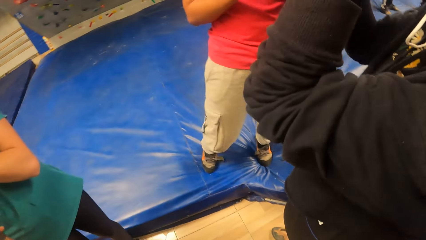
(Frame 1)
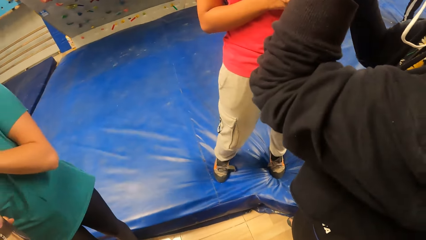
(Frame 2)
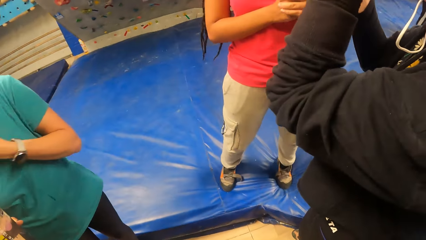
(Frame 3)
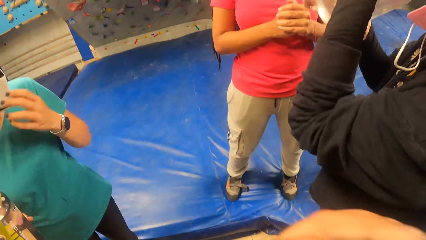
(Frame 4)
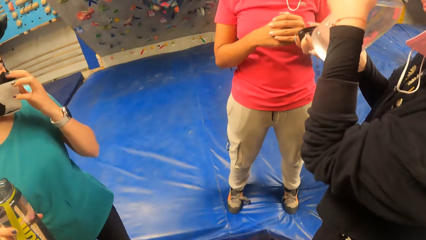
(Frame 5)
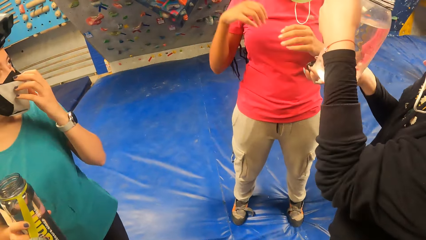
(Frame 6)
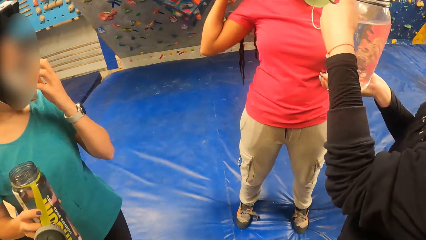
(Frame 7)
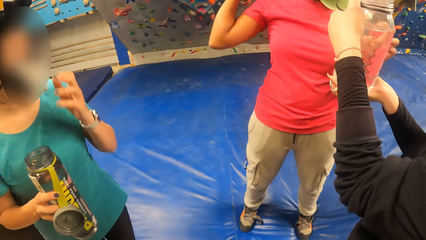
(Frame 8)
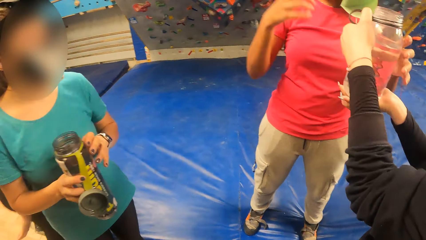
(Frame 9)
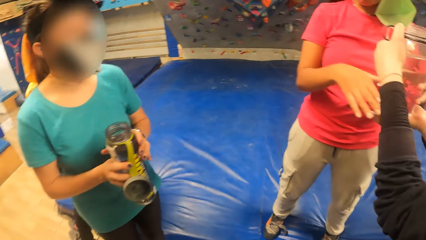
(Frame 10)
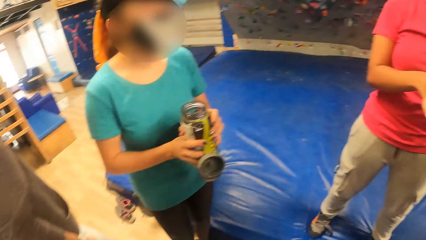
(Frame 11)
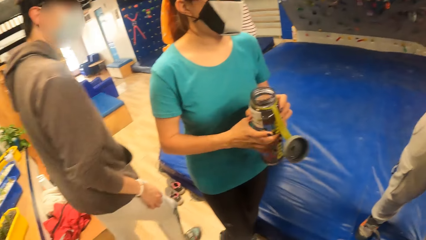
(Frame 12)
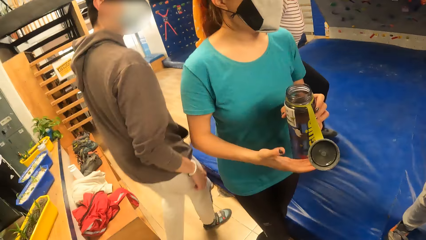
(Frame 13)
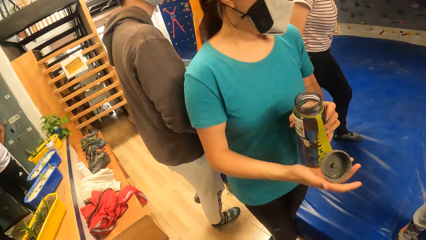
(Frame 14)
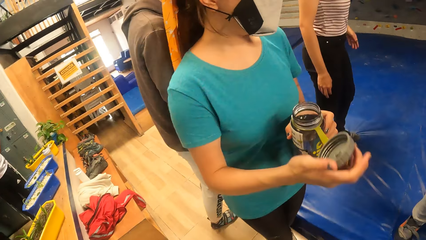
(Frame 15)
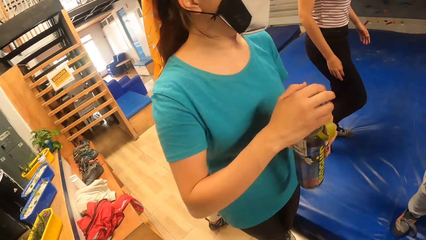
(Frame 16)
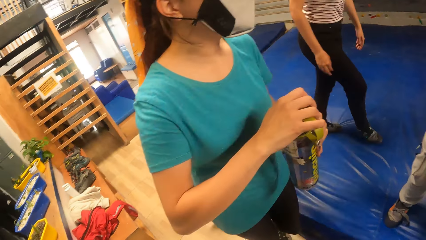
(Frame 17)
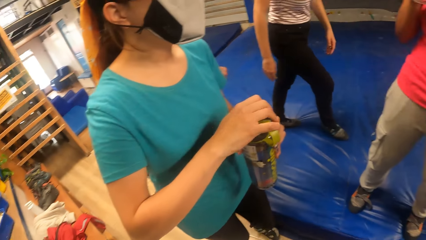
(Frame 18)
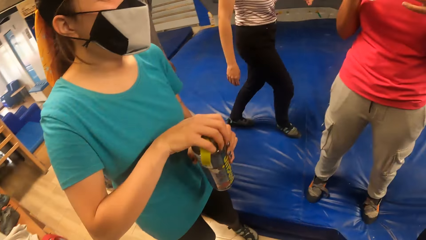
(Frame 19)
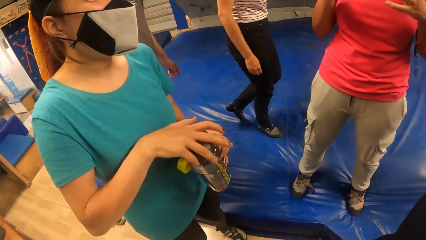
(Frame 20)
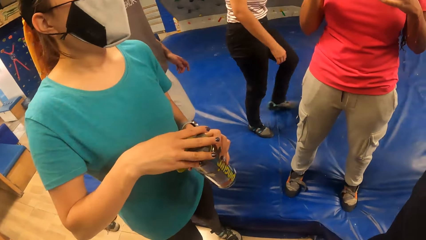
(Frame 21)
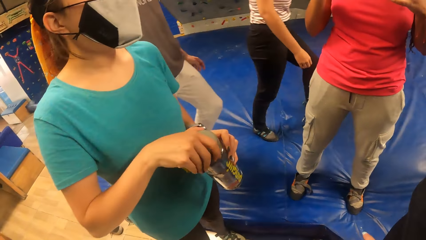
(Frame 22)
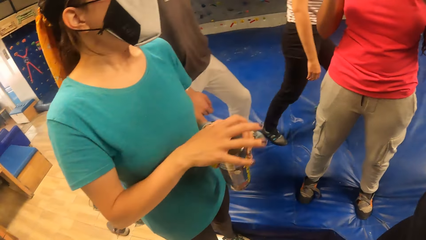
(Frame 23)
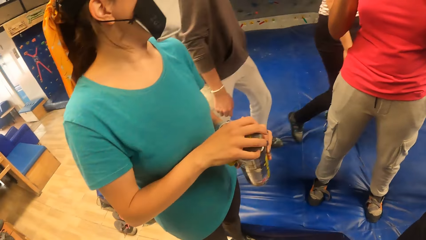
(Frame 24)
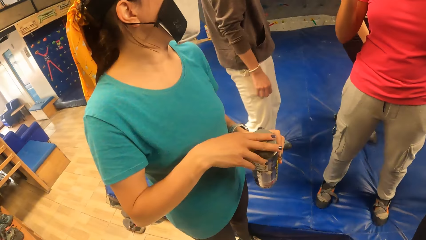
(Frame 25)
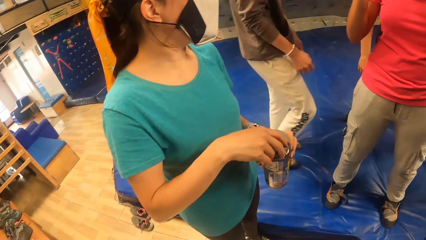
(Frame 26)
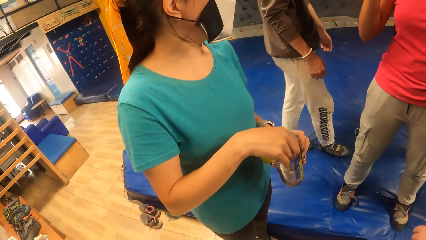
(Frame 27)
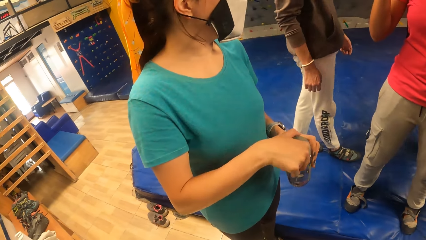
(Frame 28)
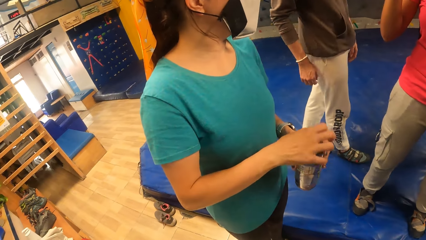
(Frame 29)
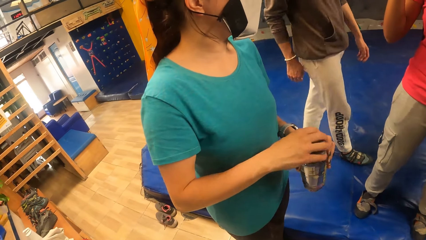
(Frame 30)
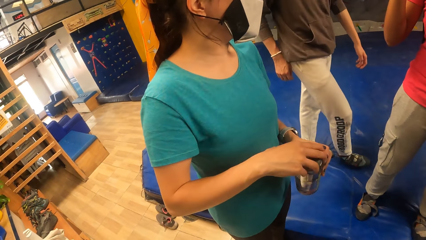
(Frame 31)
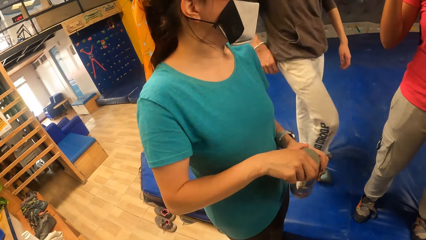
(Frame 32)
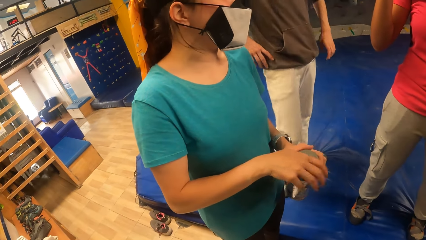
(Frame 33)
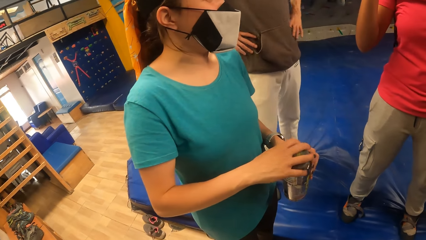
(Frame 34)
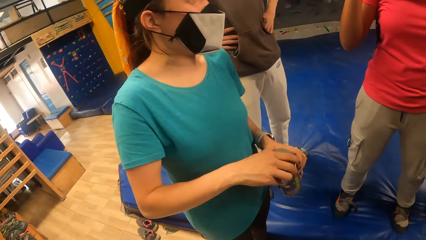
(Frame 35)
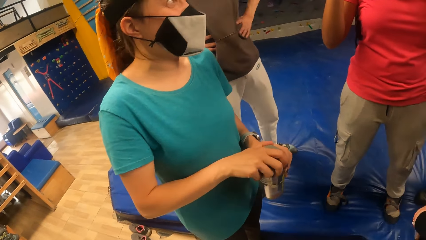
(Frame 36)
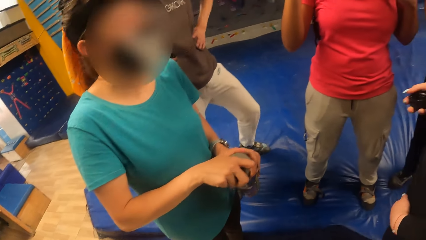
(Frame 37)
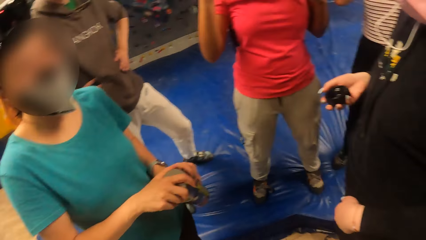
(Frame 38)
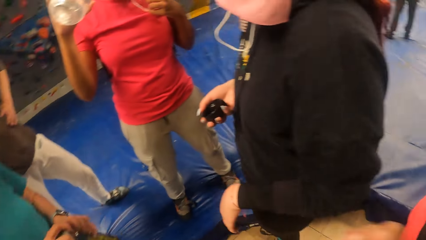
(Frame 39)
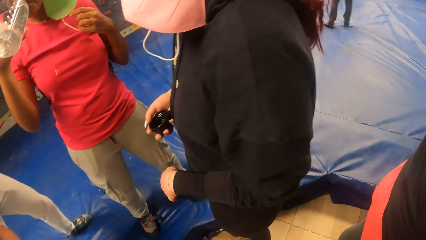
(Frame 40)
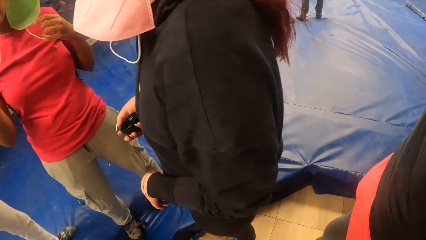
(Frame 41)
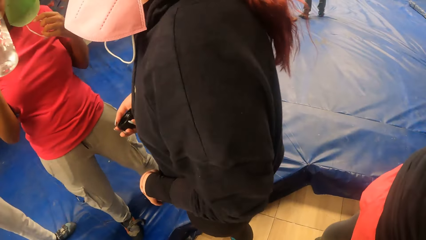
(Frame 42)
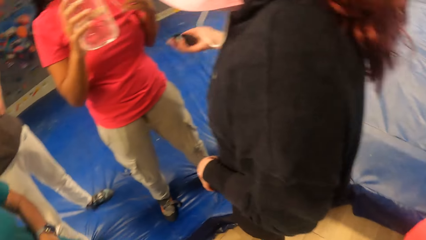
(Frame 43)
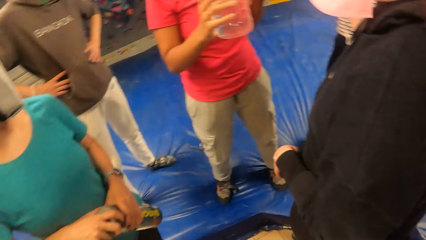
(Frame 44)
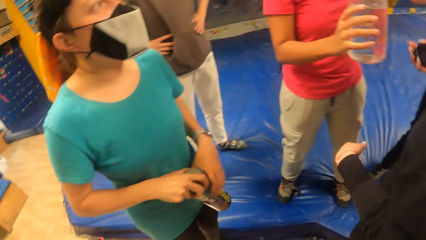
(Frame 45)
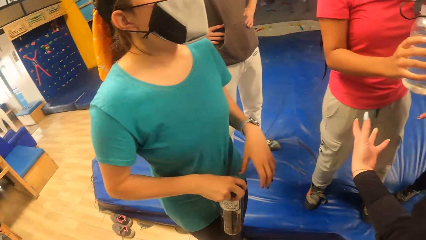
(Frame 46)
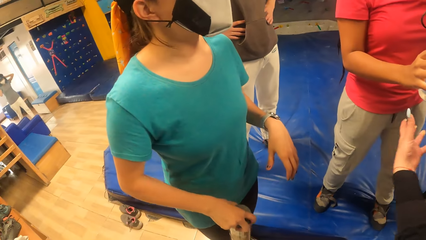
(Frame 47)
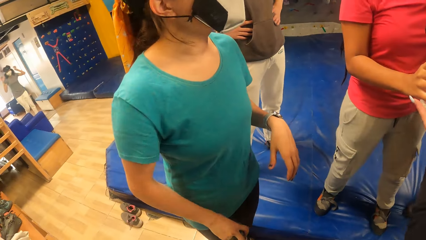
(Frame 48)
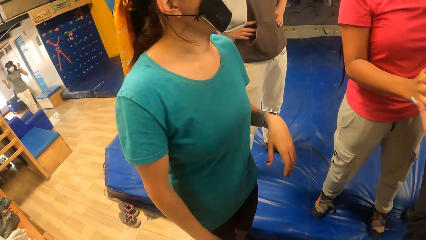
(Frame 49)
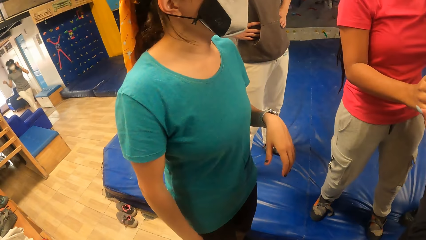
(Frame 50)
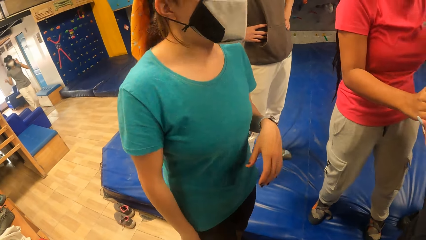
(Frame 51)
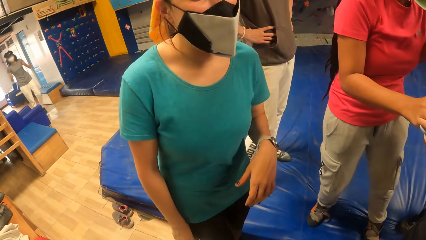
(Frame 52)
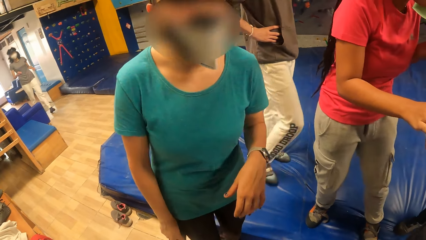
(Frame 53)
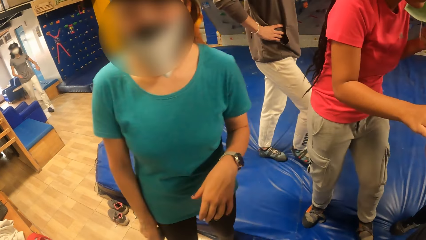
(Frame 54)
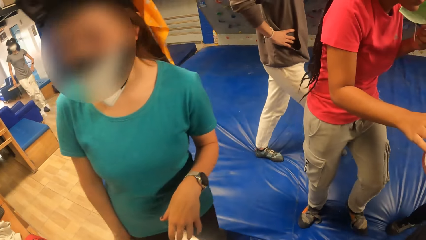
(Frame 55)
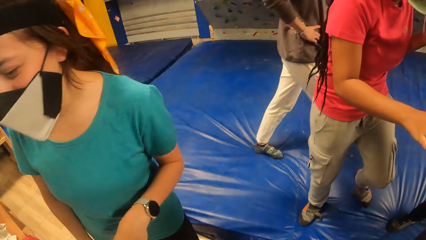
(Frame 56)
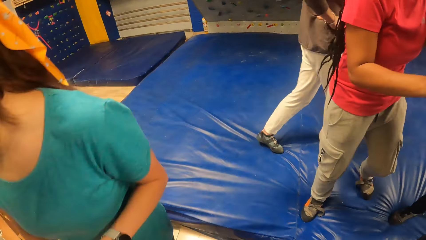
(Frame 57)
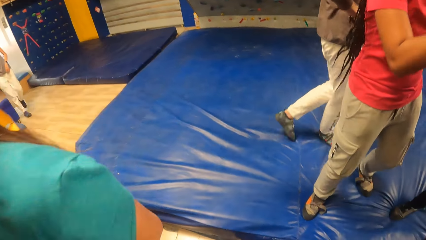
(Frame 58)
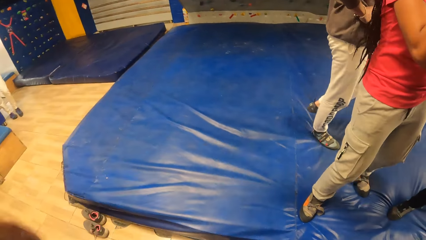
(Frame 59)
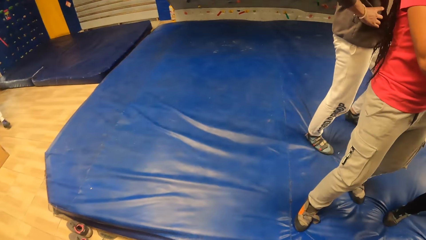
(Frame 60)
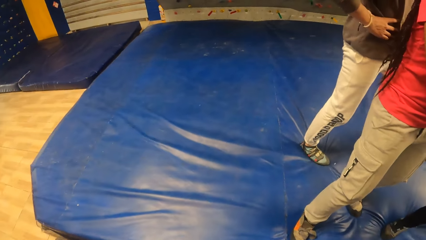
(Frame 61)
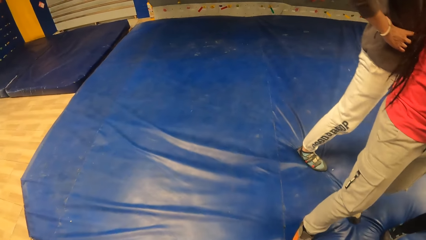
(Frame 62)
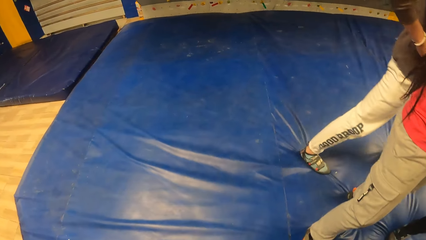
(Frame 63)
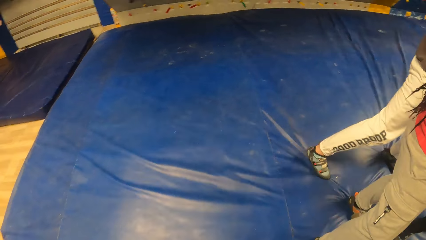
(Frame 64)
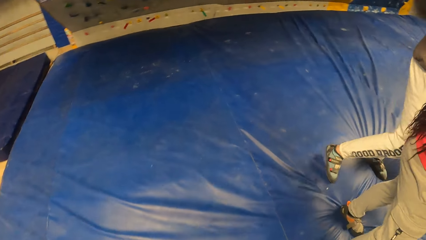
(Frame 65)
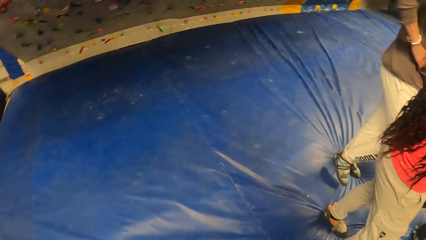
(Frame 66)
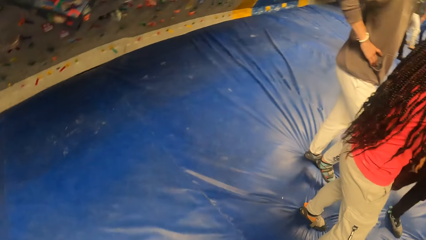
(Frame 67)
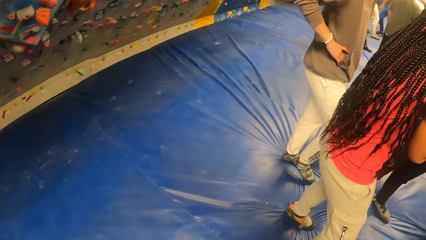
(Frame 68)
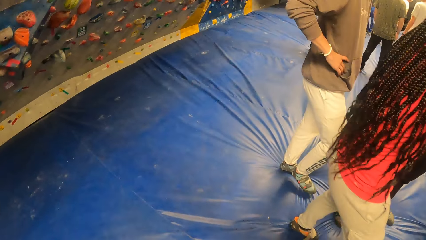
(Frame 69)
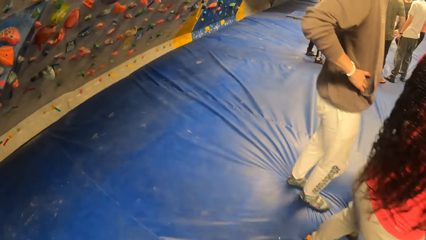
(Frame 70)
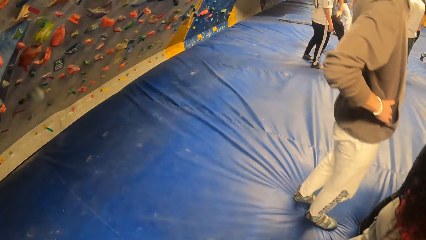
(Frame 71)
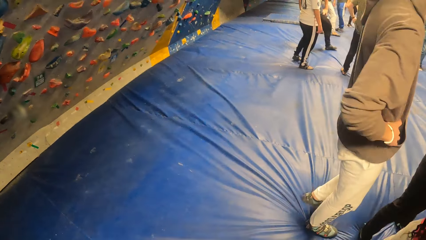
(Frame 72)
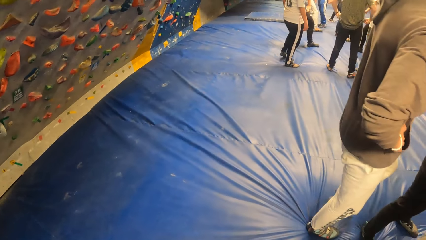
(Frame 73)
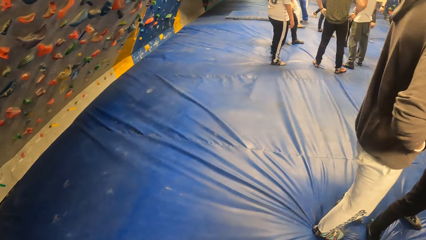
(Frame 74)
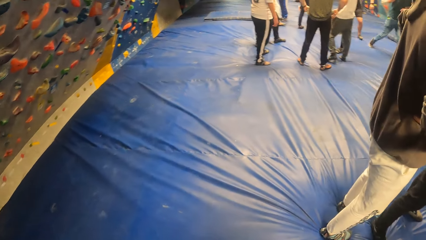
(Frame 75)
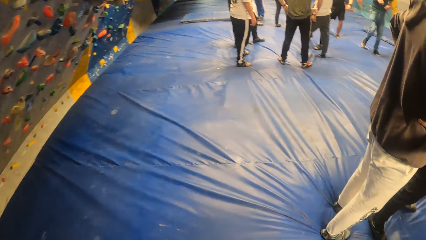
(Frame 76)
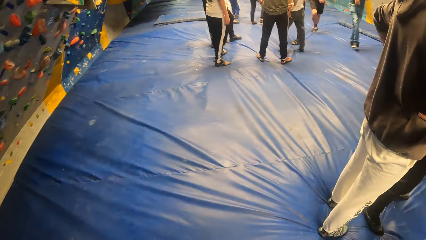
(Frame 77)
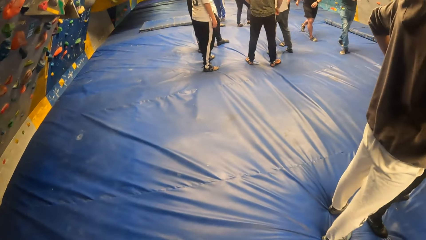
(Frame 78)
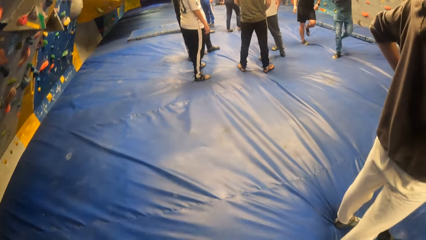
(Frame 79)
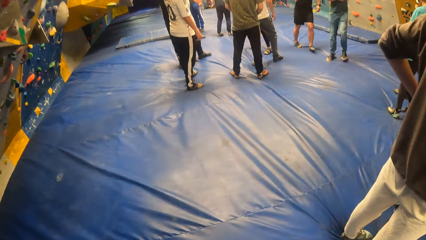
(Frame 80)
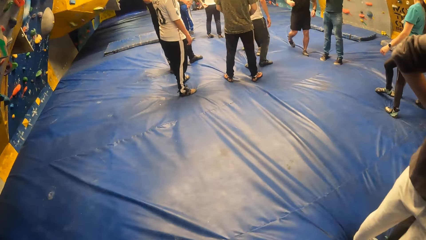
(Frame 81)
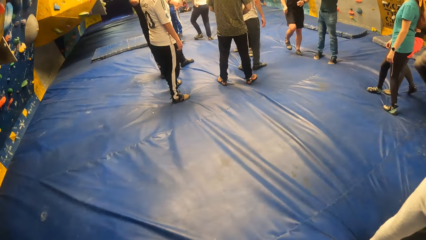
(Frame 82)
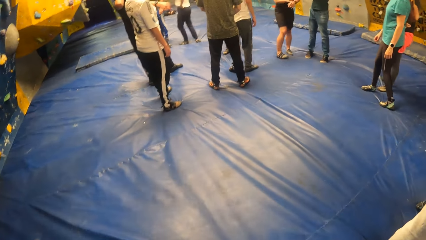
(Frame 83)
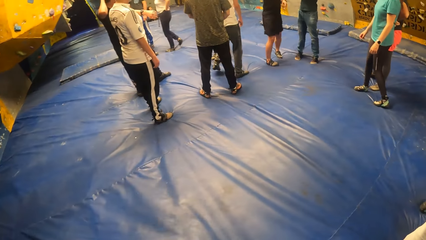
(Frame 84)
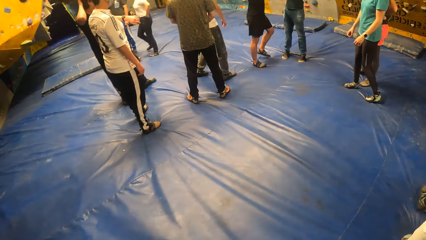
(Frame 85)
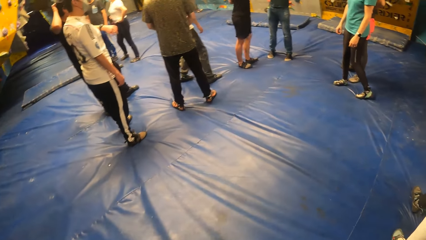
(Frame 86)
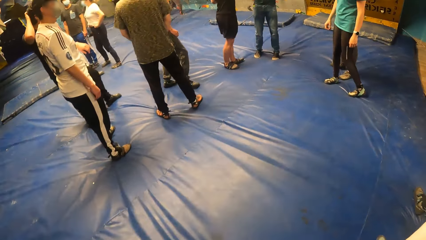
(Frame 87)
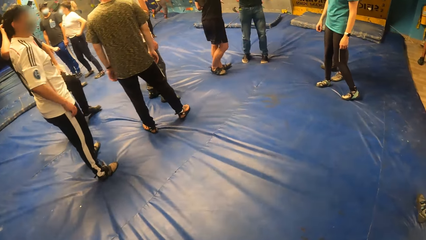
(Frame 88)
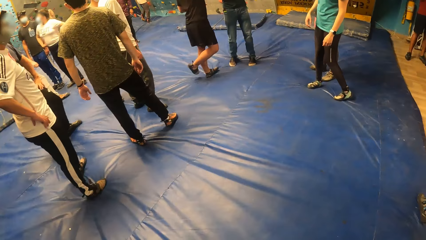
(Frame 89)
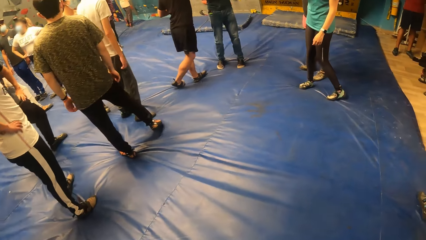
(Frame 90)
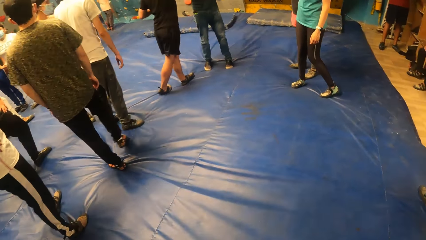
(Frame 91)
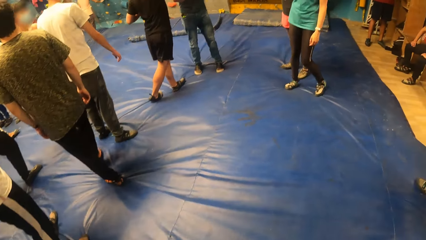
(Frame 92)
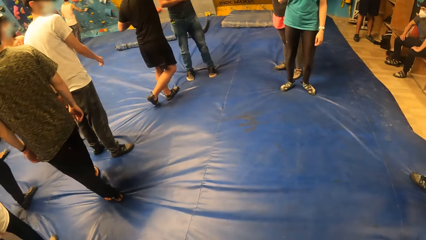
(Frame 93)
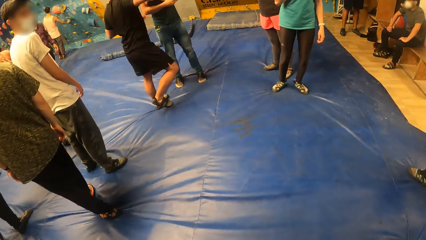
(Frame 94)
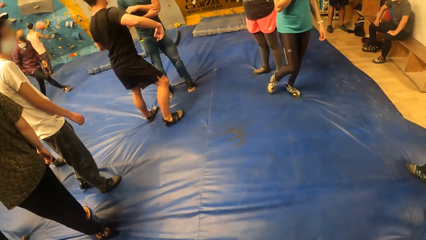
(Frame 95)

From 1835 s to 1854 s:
A woman passes a water bottle to another woman with both hands. The camera wearer looks around. A third woman closes the water bottle with her right hand. The second woman passes the water bottle to the first woman with both hands. The camera wearer moves around.
